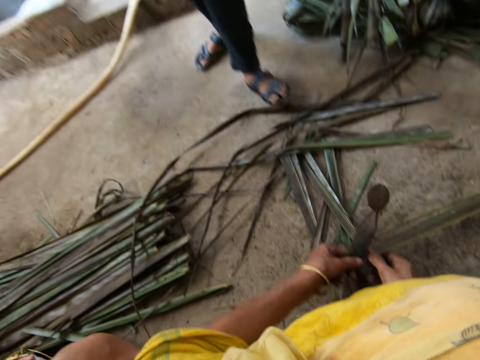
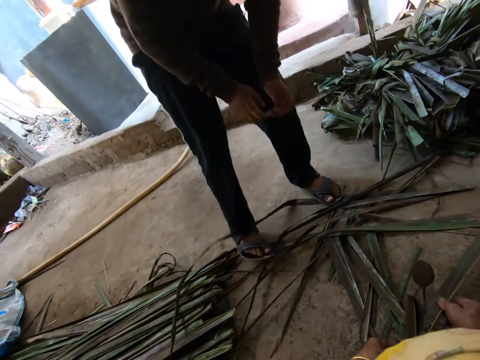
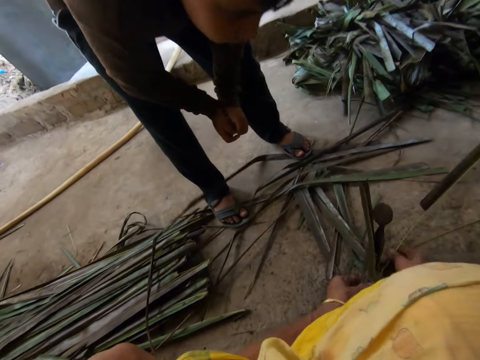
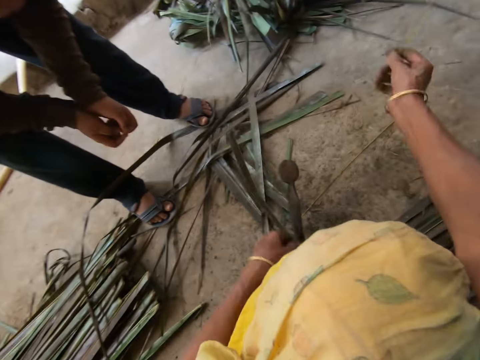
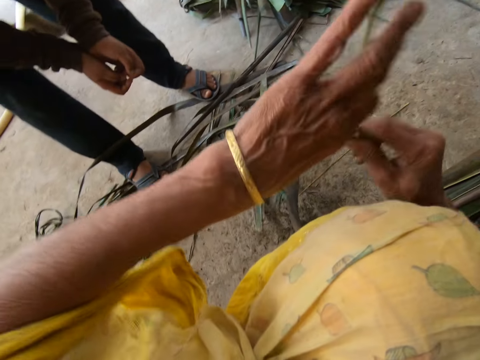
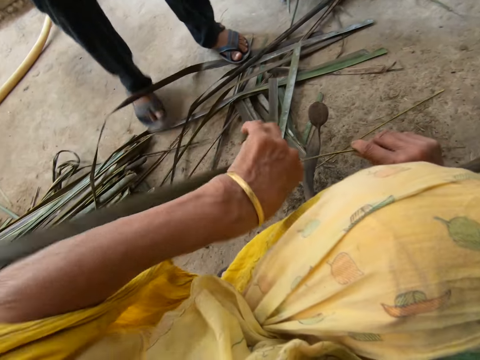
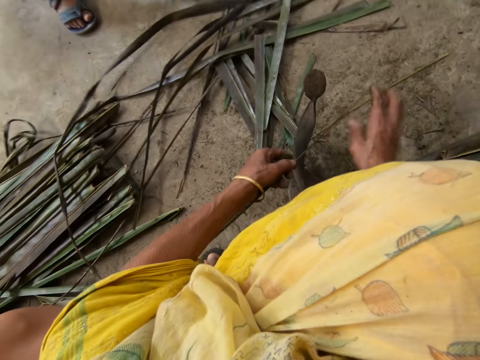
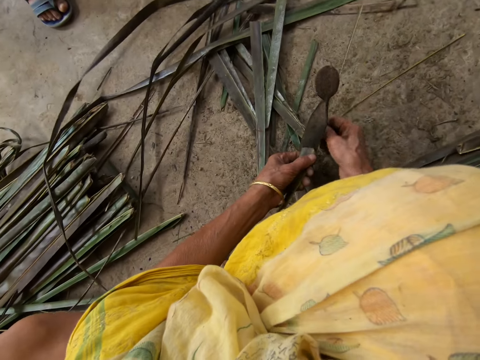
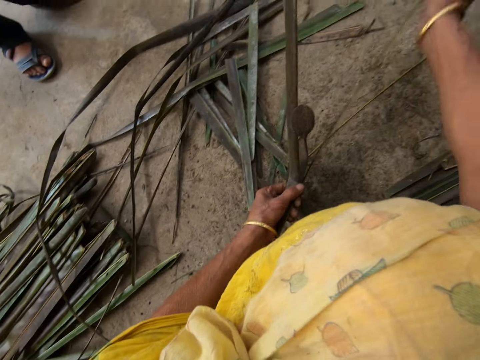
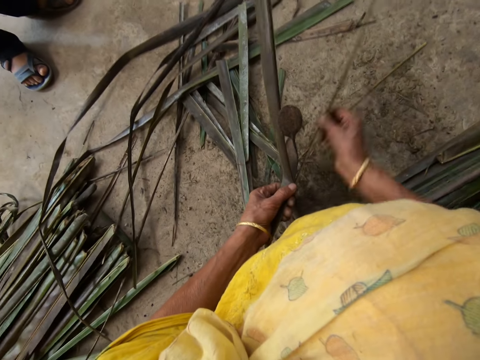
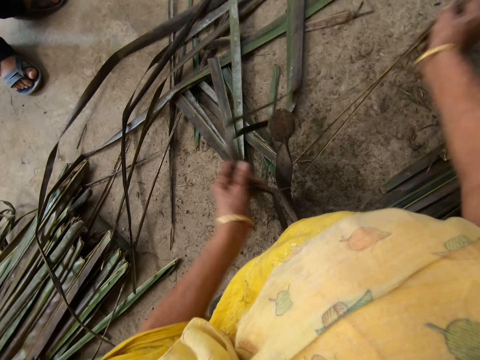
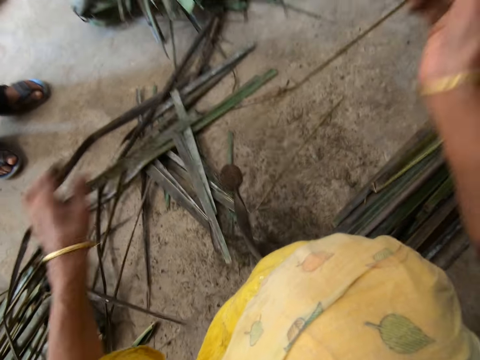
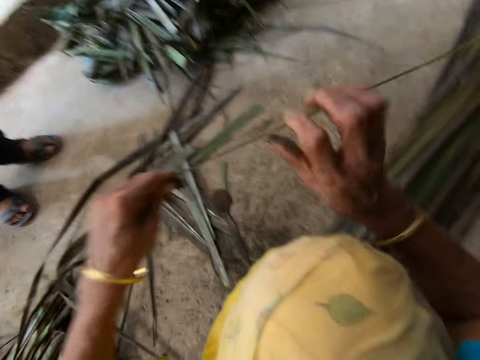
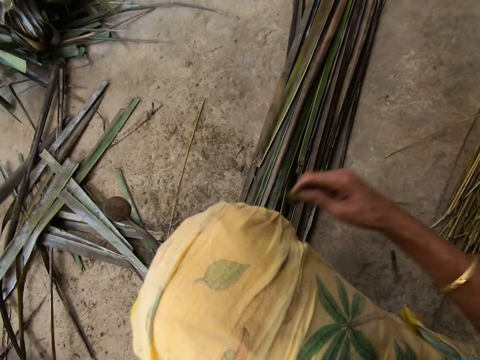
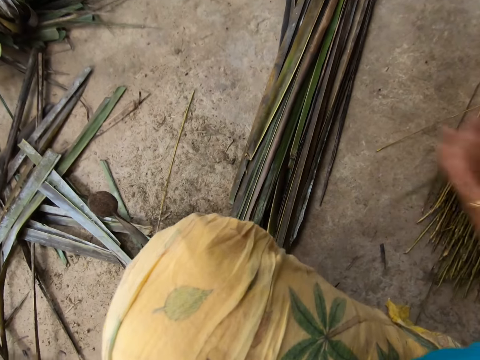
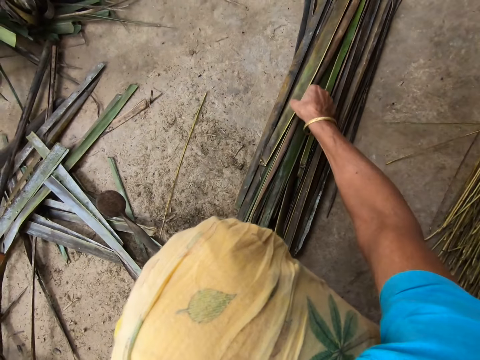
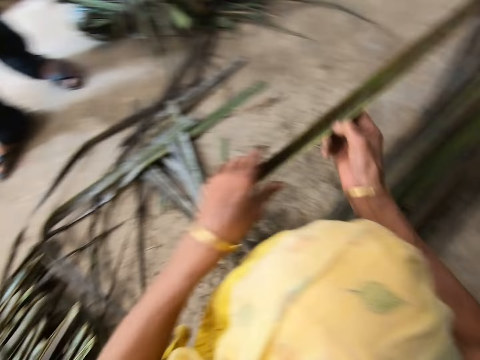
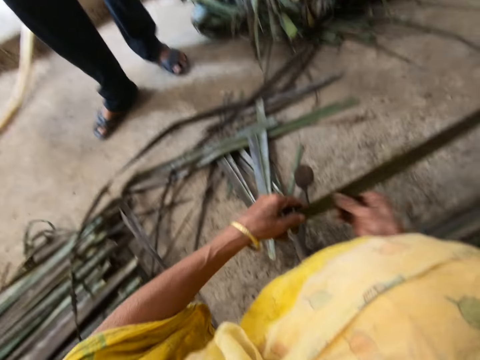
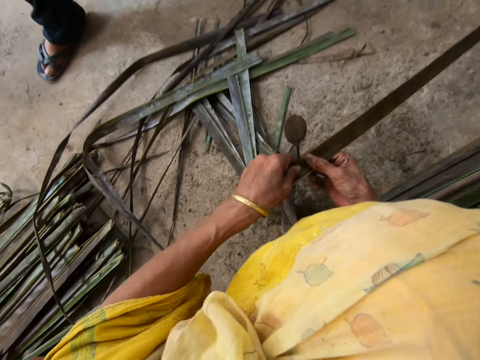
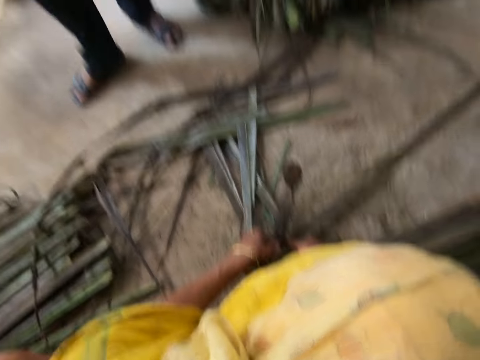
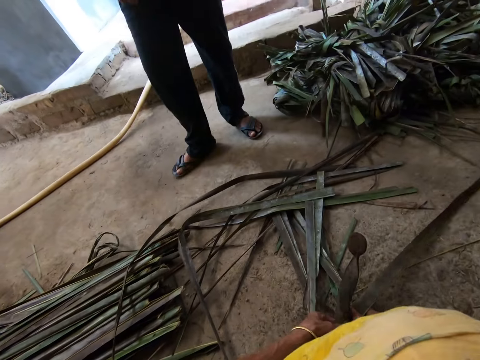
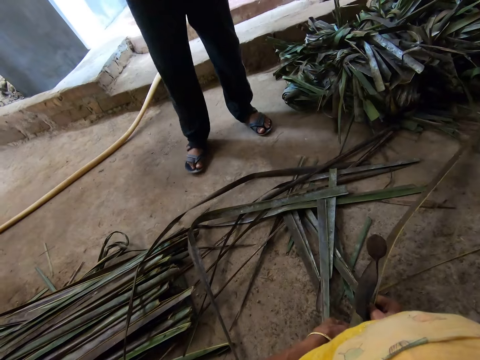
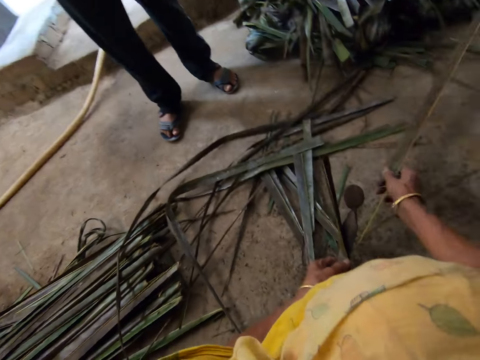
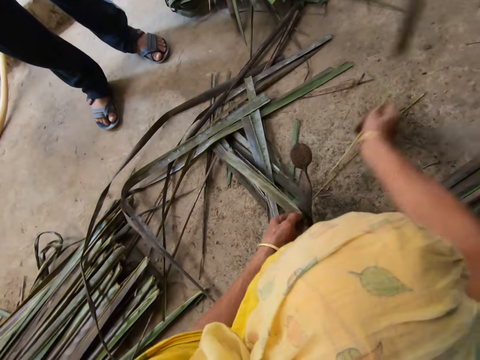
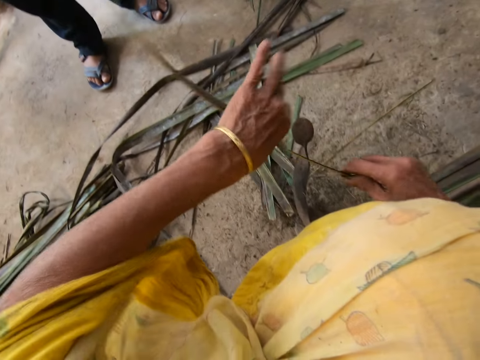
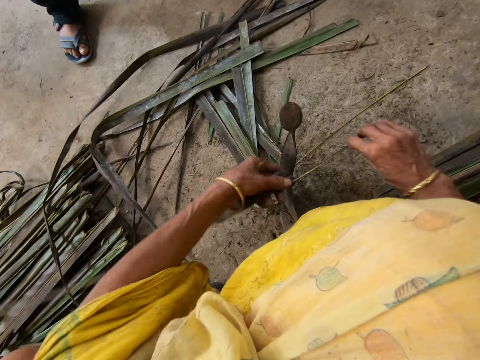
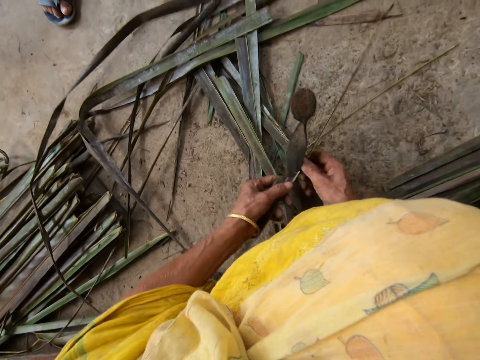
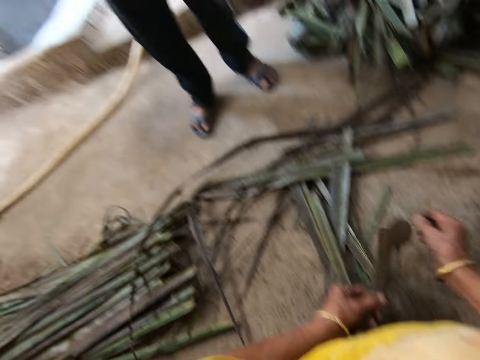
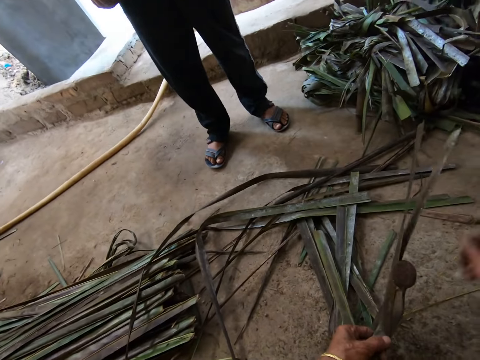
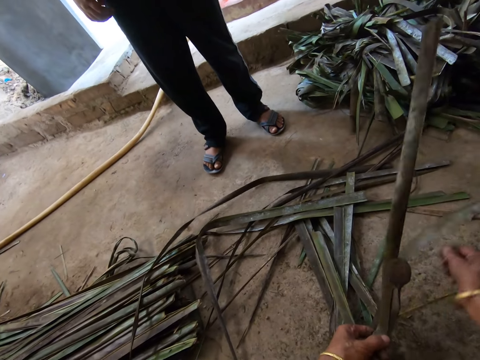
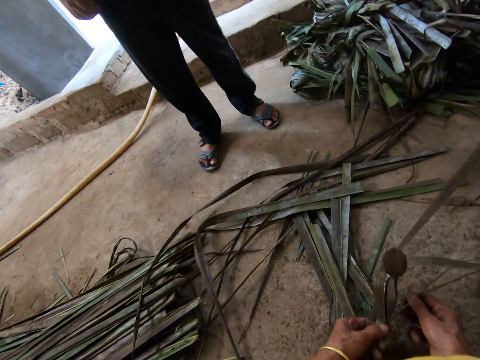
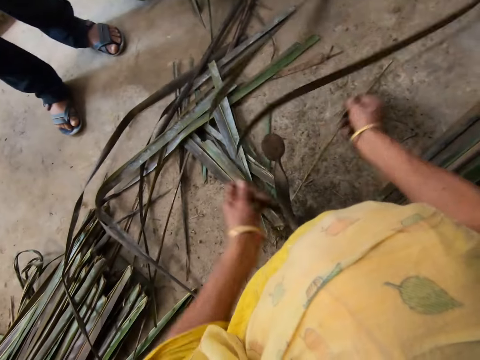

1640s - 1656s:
A man bends. The camera wearer pulls the midrib on the coconut leaf. She reaps the coconut leaf off the midrib on the vegetable cutter. She pulls the midrib on the coconut leaf. She drops the leaf on the floor. She drops the stick on the floor with her right hand. She picks up a leaflet from the floor with her right hand. She trims the leaflet from the stick with the sharp edge iron rod on the floor. She pulls the midrib on the coconut leaf. She reaps the coconut leaf off the midrib on the vegetable cutter. She pulls the midrib on the coconut leaf.

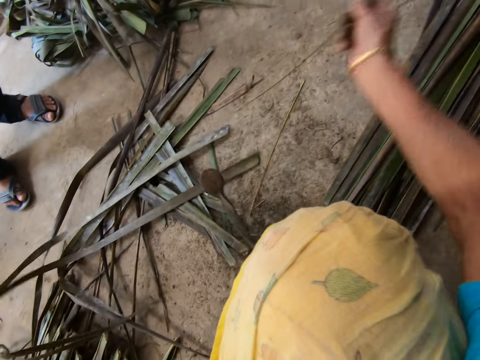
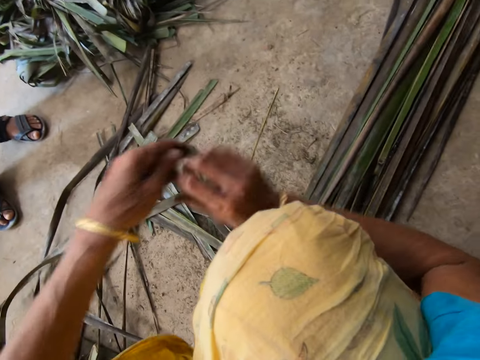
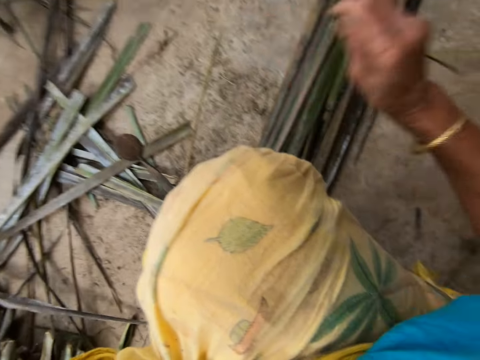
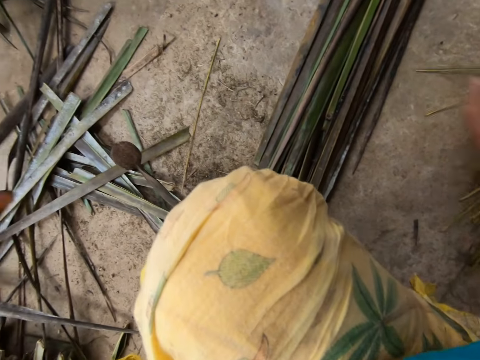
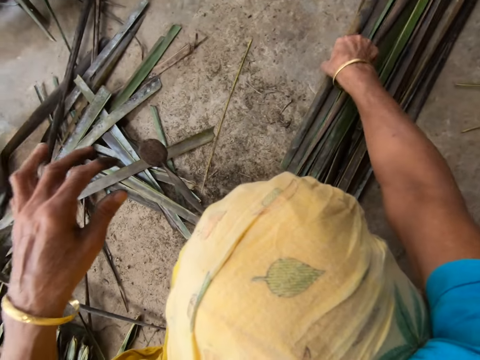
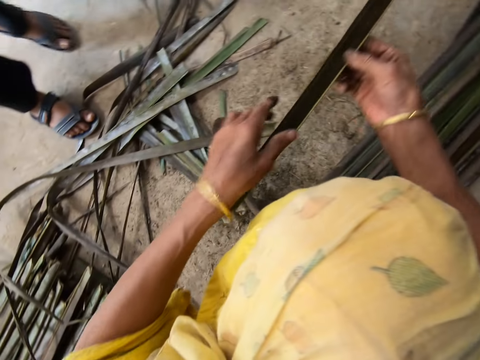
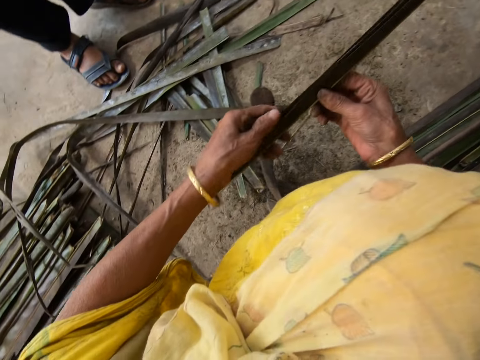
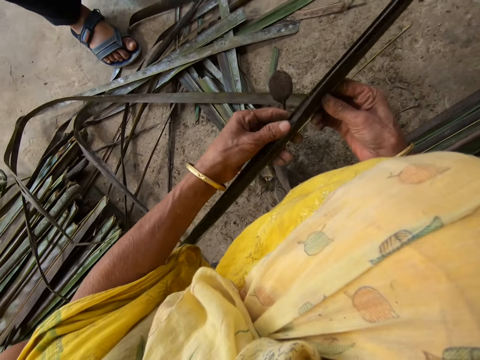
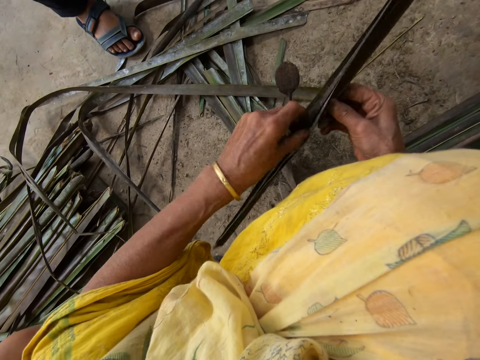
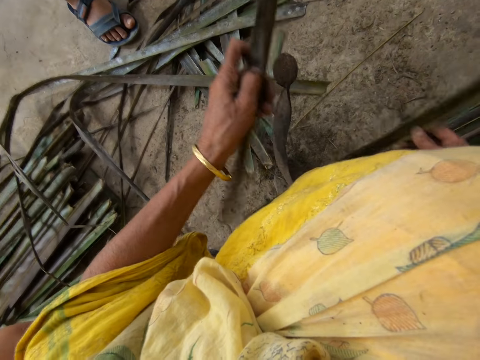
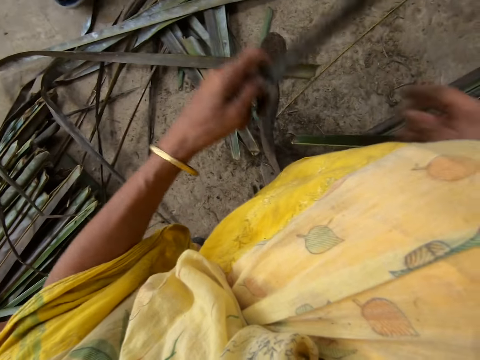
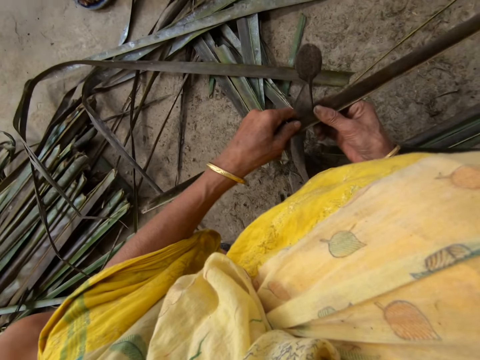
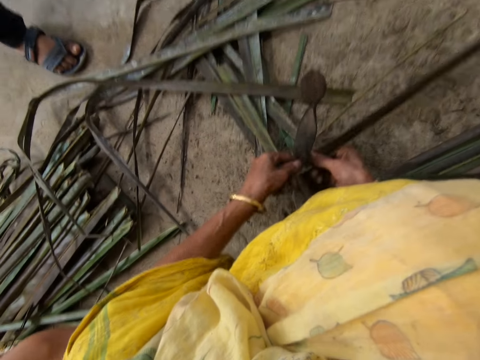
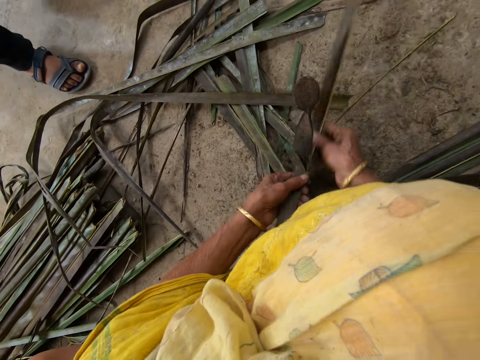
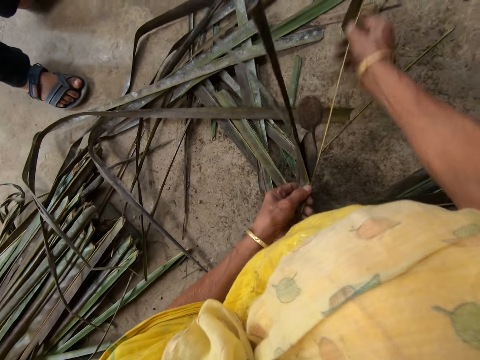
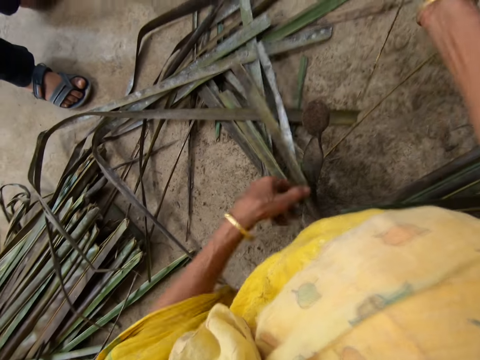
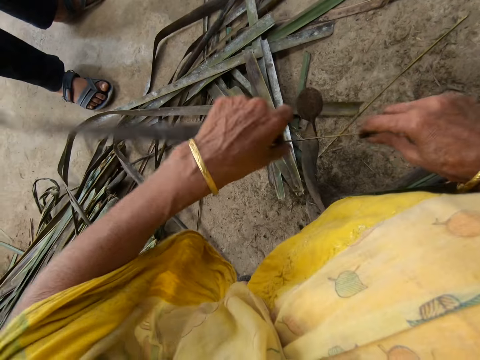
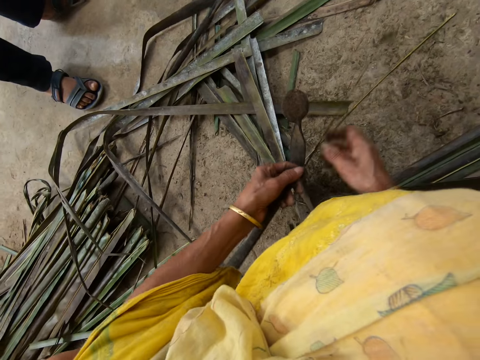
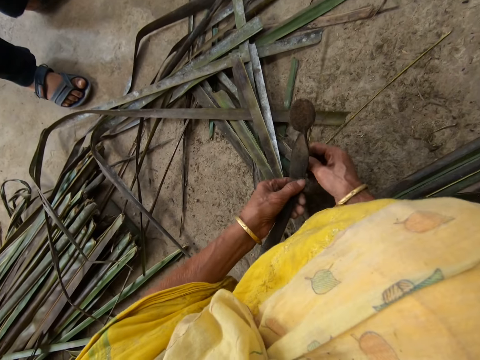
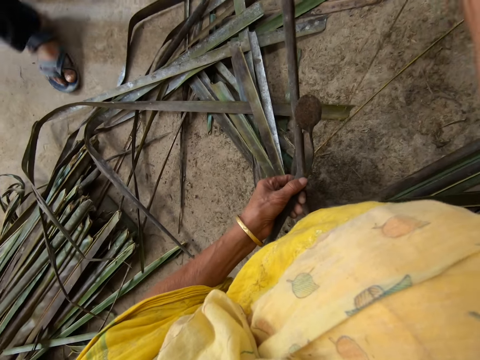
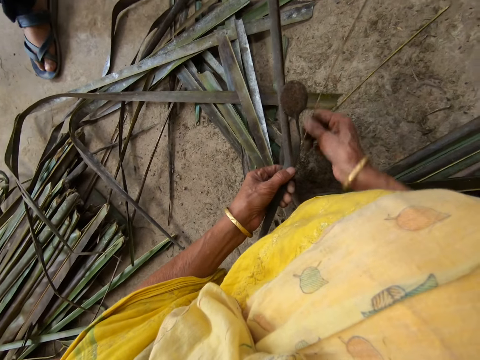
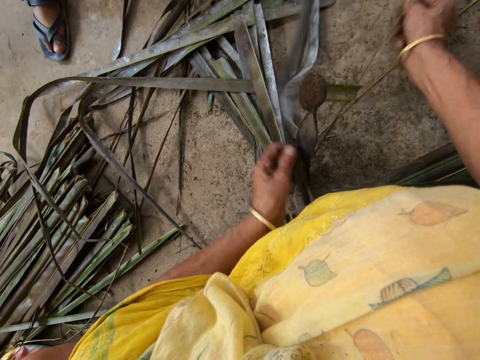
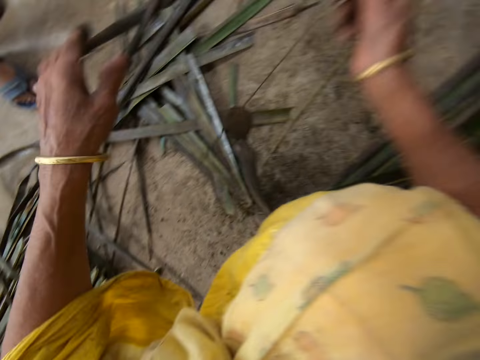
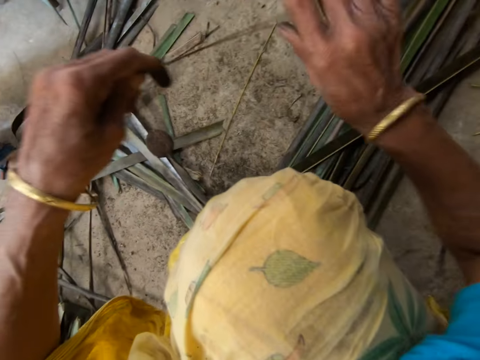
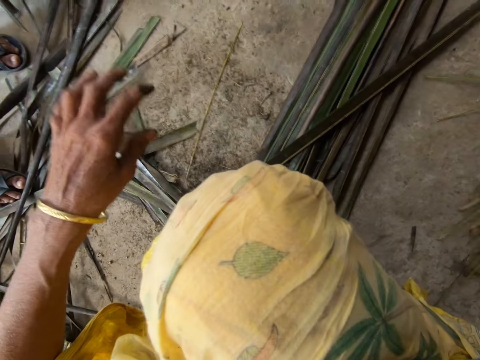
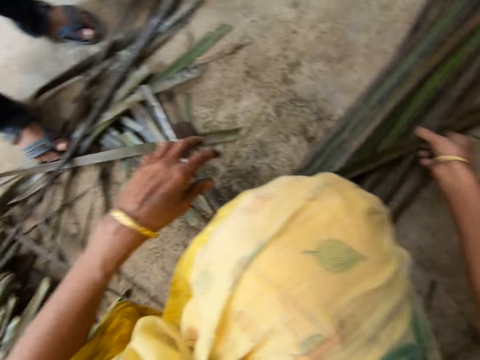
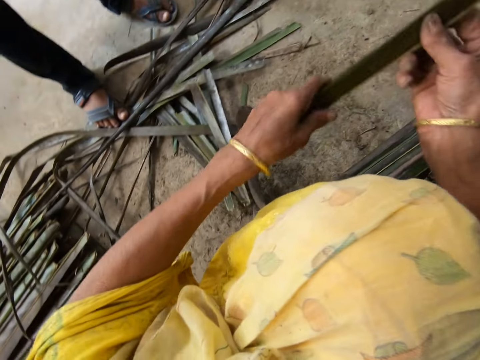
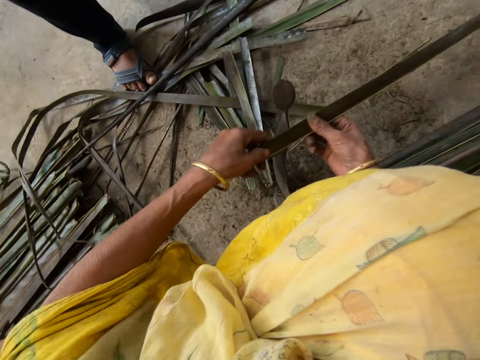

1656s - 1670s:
The camera wearer drops the stick or coconut leaf midrib on the floor with her right hand. She picks up a leaflet or coconut leaf from the floor with her right hand. She separates the coconut leaves. She trims the leaflet from the stick with the sharp-edged iron rod or vegetable cutter on the floor. She pulls the midrib on the coconut leaf. She reaps the coconut leaf off the midrib on the vegetable cutter. She pulls the midrib on the coconut leaf. She drops the stick on the floor with her right hand. She picks up the leaflet from the floor with her right hand.
